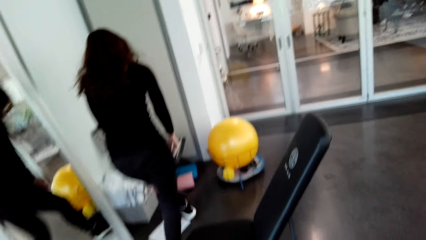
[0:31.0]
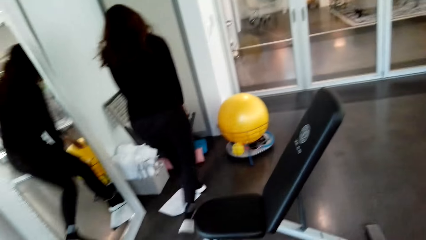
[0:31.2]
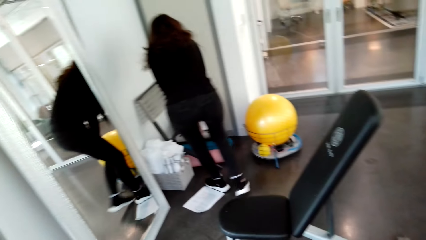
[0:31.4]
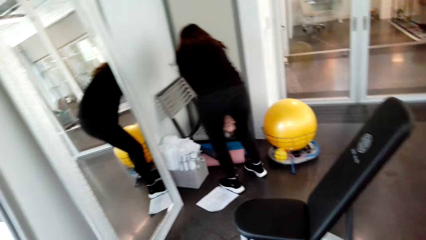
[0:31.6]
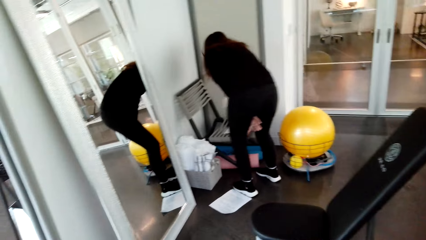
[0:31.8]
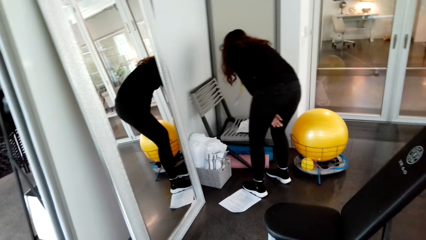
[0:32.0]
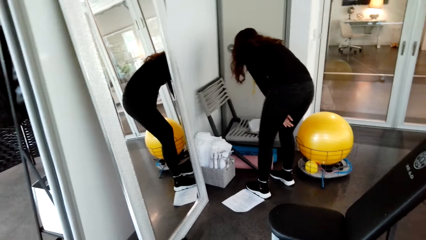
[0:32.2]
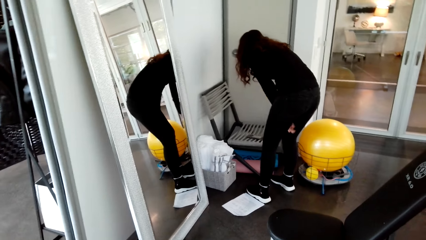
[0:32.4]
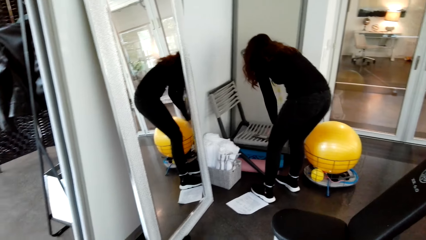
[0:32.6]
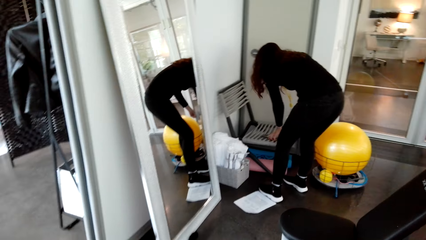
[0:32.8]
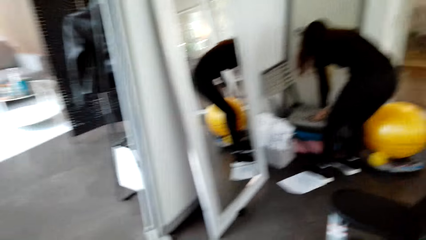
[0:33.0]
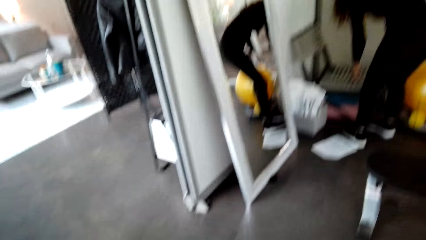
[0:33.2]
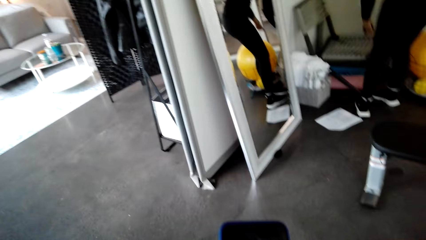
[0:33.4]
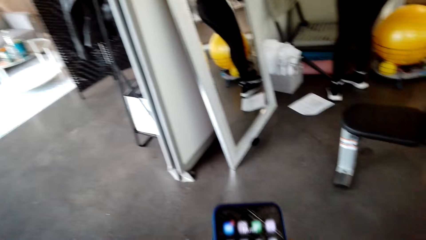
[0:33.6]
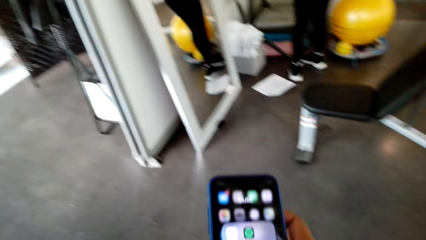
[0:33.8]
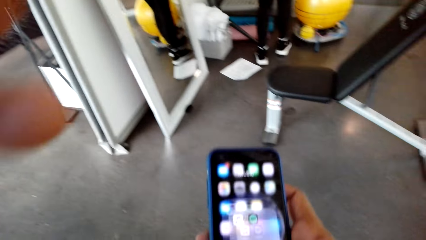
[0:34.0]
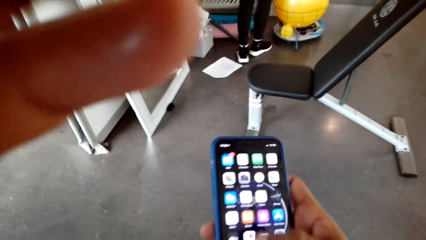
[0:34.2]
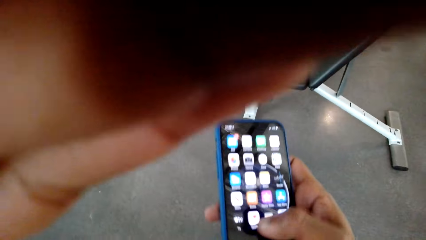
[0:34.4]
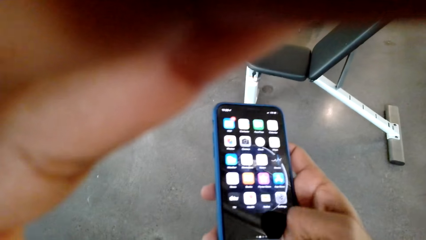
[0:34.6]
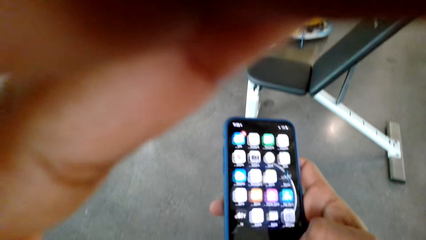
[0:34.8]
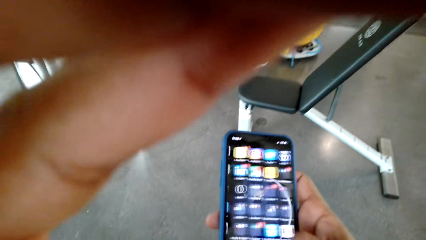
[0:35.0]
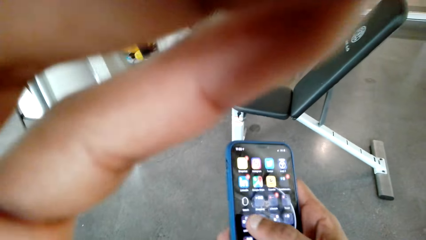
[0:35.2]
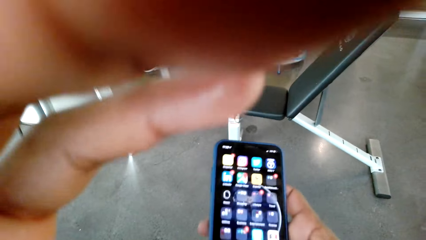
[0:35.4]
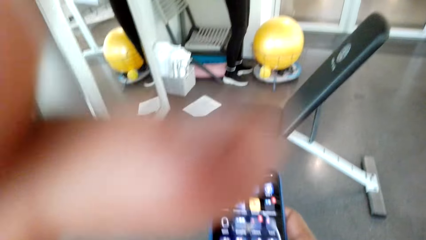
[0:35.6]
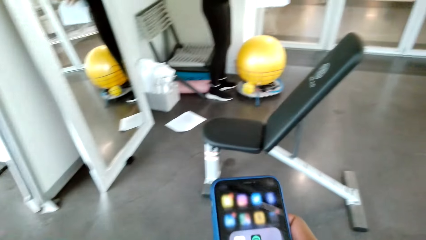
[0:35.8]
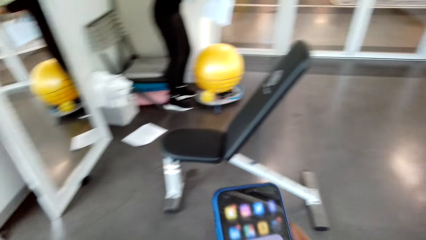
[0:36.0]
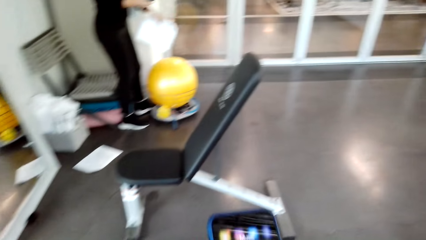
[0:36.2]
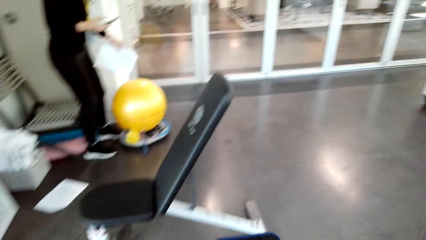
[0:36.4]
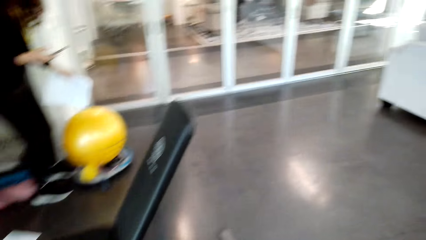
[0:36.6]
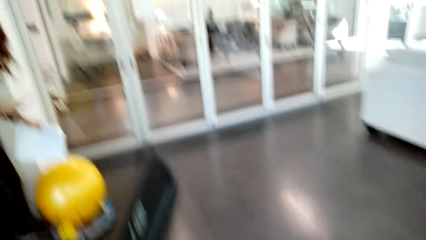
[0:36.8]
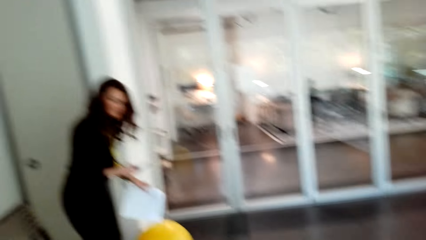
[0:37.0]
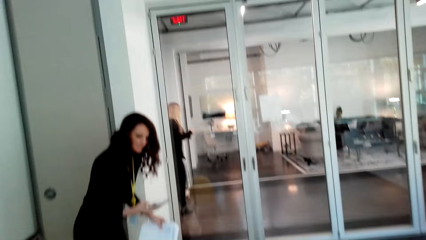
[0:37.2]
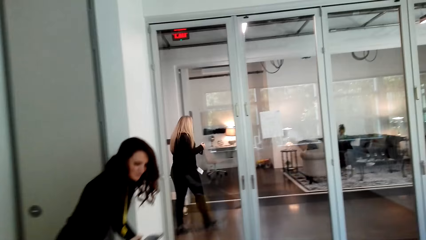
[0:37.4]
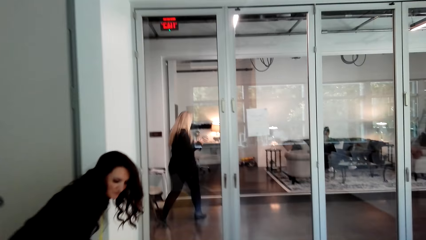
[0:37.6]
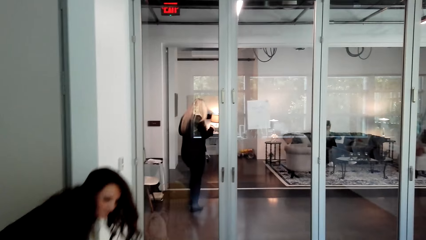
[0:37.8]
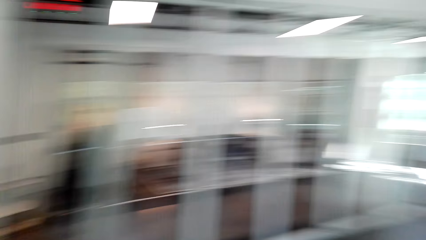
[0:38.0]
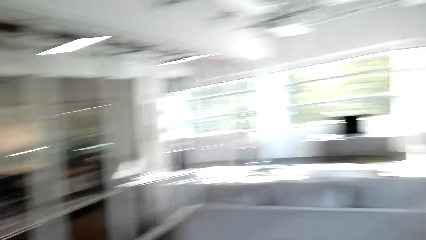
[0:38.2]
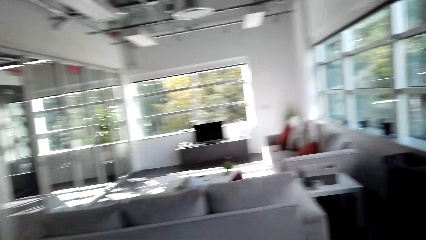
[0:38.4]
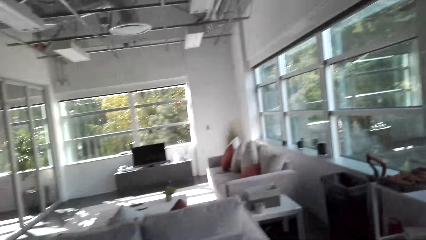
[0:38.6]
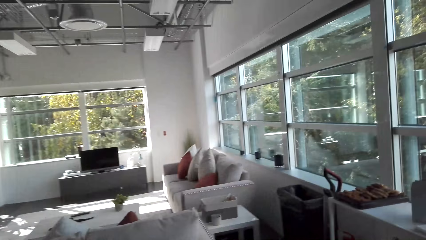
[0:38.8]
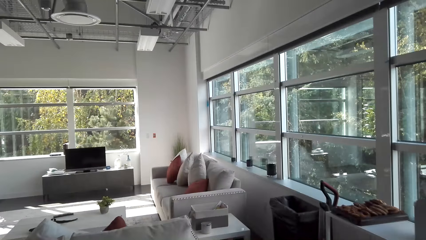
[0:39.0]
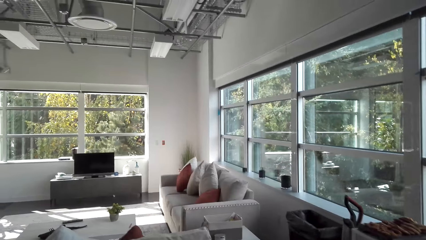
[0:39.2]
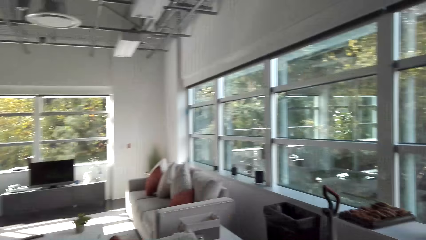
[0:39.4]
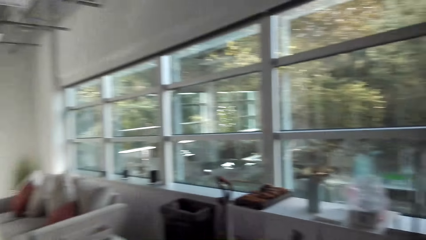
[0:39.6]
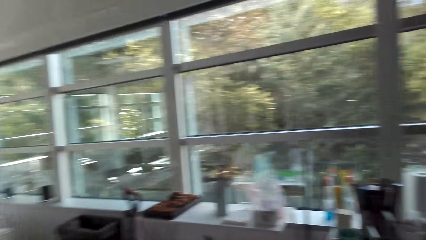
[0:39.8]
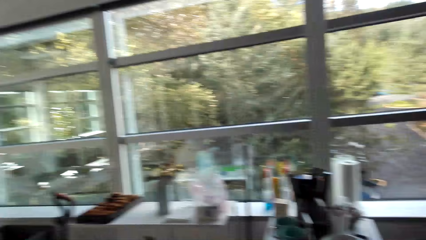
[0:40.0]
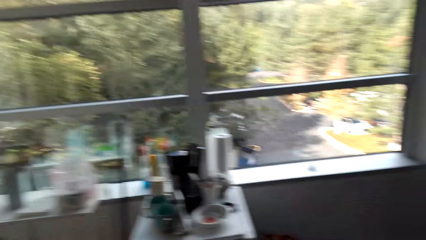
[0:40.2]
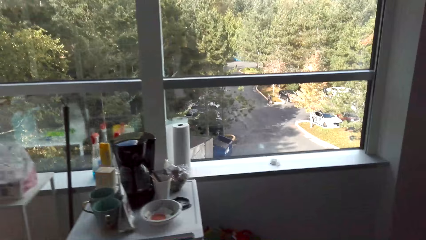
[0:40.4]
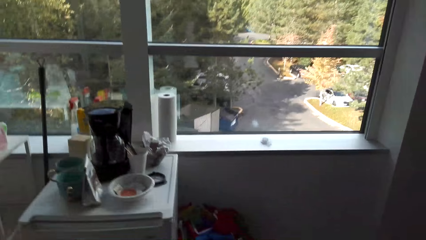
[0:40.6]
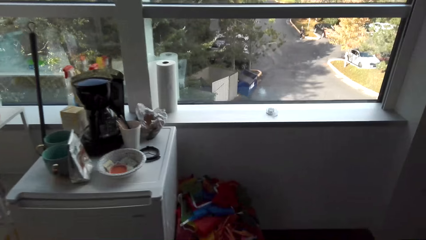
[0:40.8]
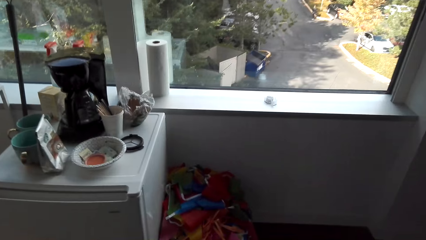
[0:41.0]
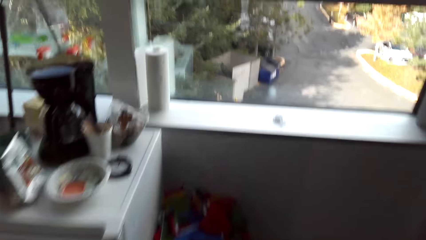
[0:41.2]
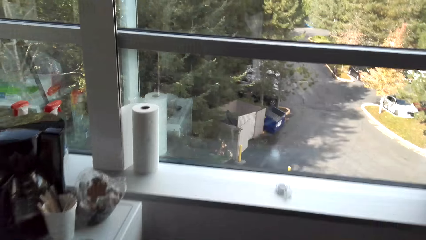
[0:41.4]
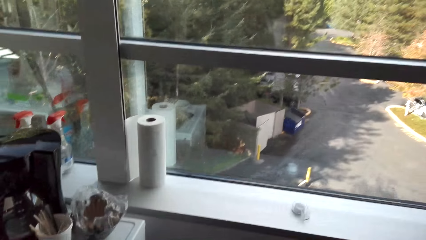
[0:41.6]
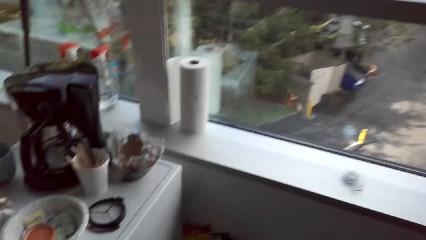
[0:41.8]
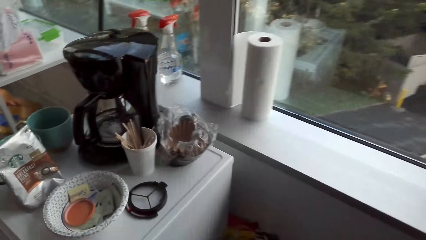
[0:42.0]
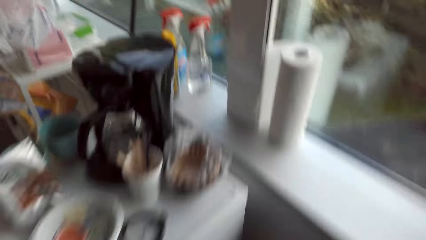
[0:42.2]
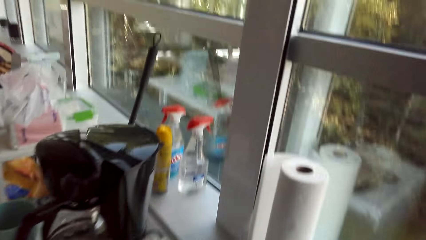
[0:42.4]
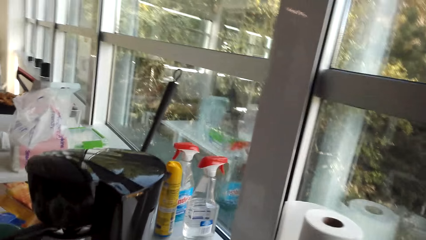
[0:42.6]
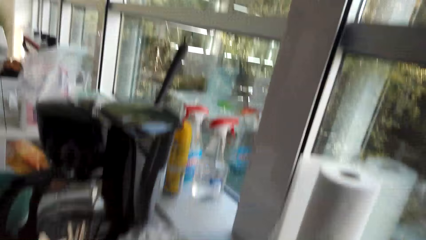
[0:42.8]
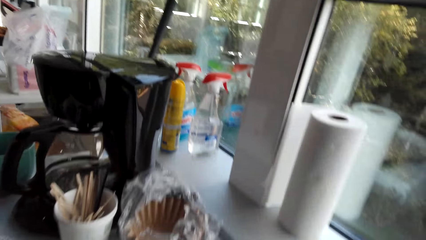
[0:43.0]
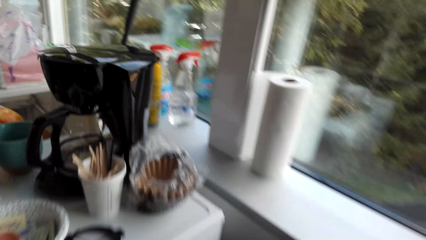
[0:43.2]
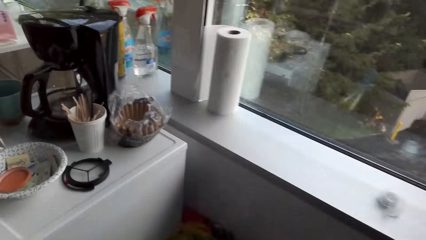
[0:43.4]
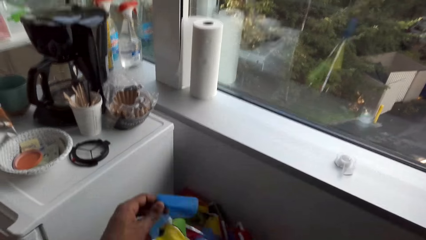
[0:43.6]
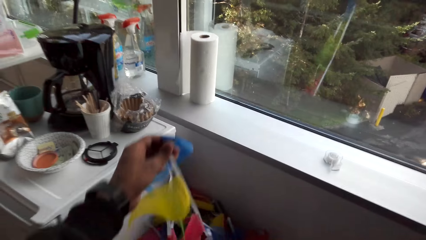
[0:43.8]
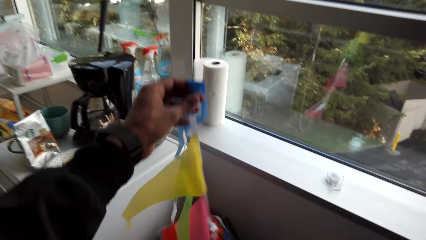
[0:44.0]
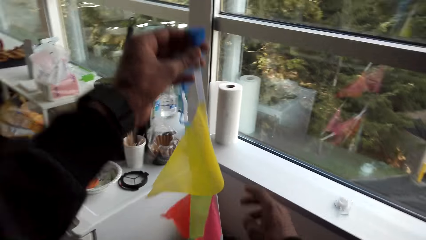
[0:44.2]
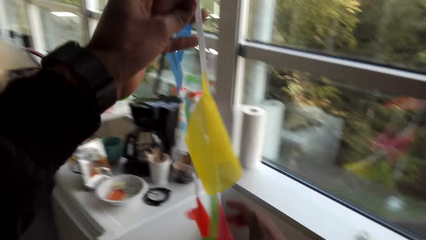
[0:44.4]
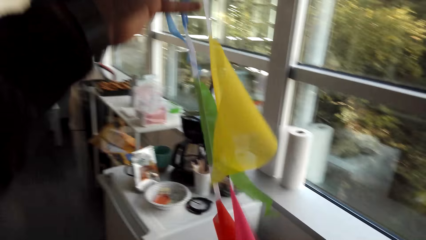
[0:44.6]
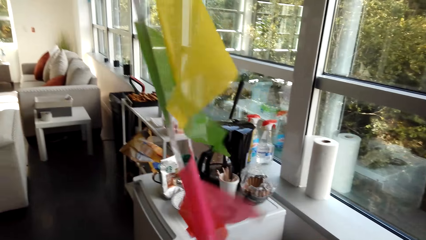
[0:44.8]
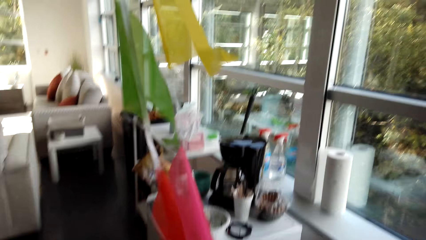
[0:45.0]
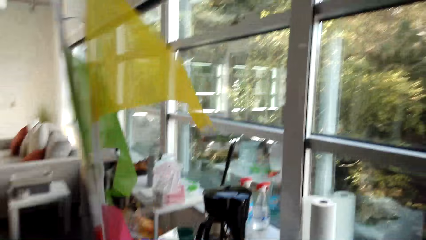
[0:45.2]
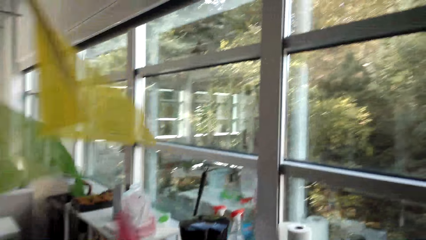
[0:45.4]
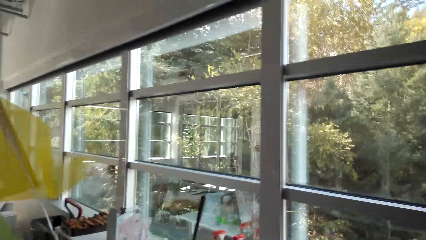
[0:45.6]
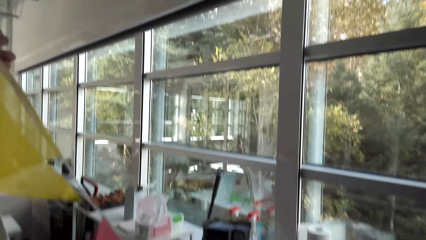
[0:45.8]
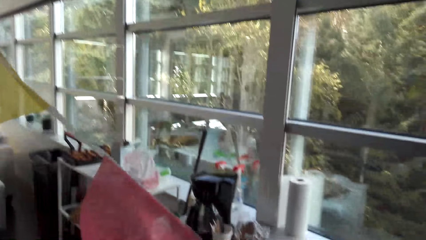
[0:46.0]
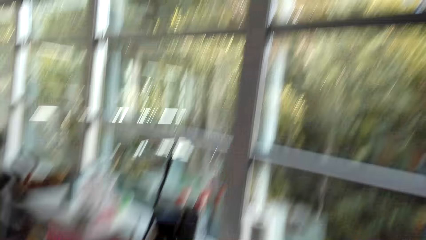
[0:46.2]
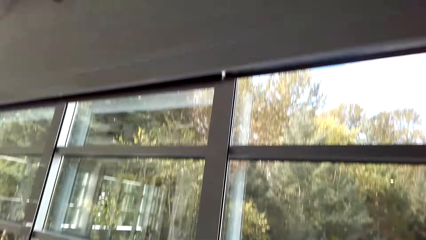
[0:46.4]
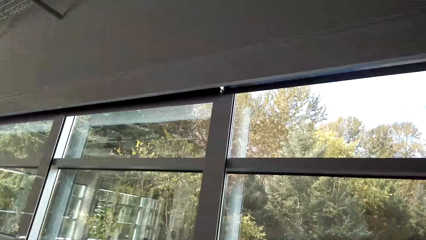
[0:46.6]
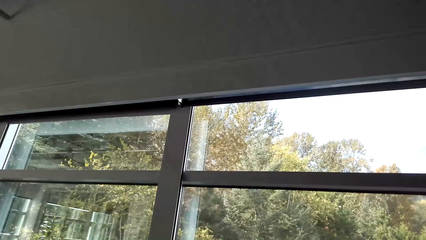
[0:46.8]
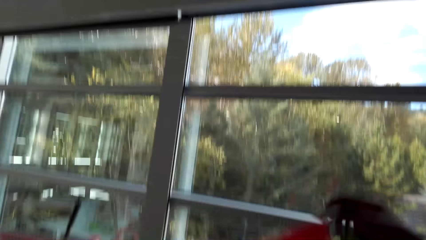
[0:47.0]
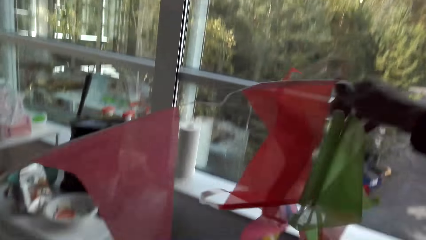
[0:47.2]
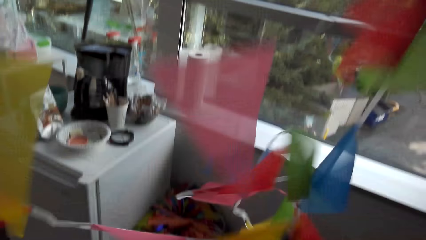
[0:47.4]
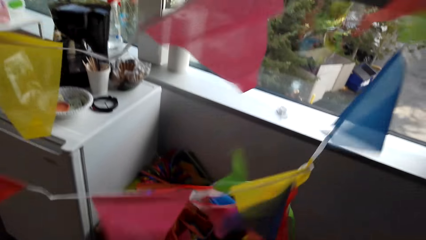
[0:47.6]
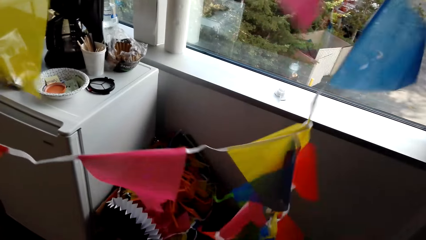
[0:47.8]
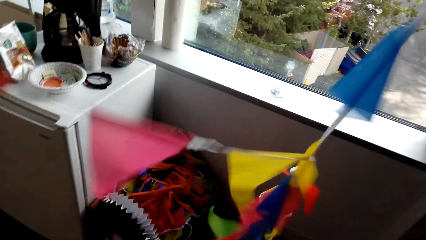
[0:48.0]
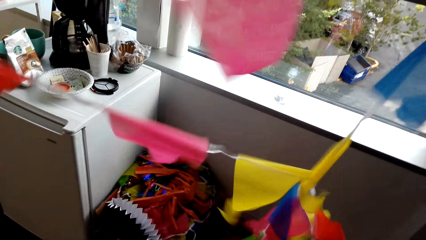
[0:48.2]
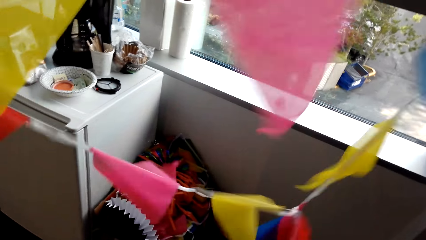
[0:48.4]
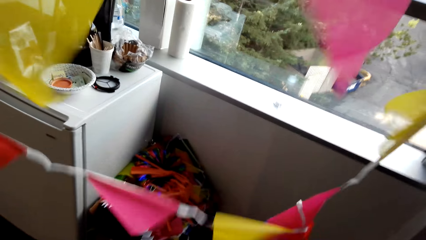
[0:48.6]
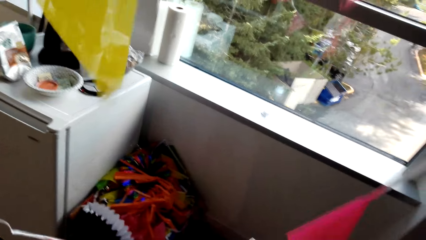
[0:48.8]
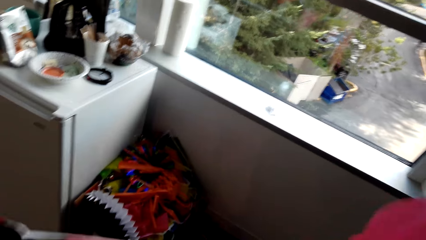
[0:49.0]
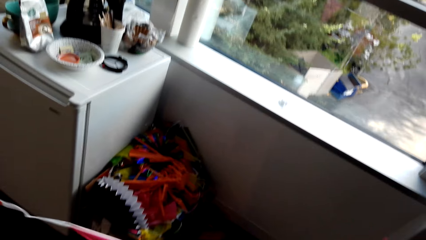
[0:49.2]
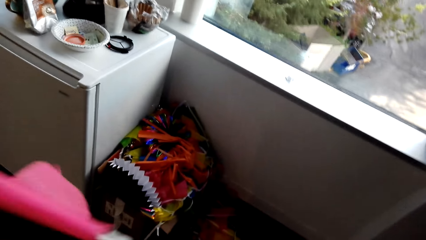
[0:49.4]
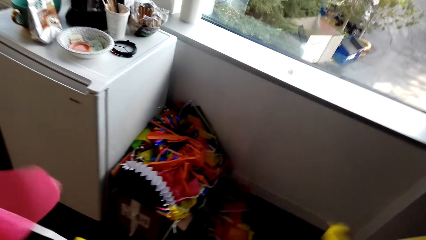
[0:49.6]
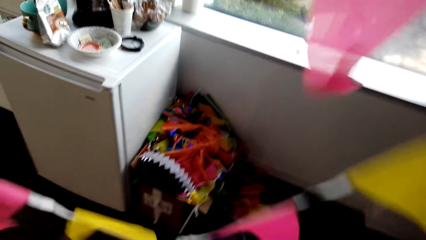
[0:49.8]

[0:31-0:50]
The woman picks up the paper. The camera wearer adjusts the camera, operates the phone, talks to the woman and looks around. They walk around. They lift up the decorations and straighten the decorations.
